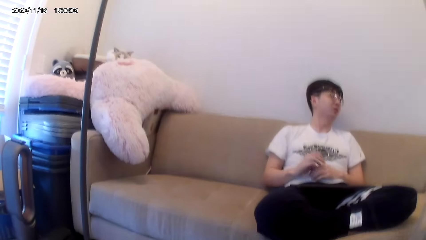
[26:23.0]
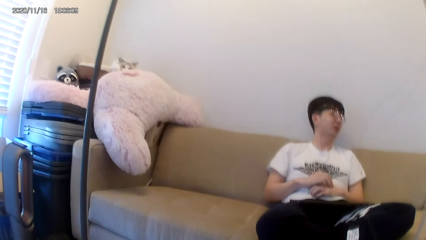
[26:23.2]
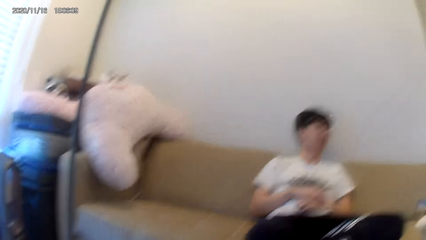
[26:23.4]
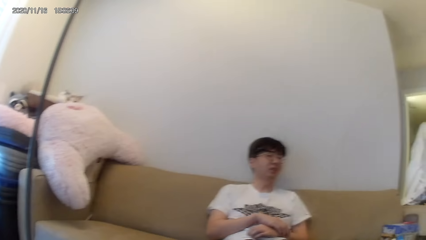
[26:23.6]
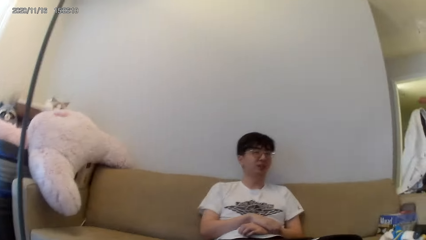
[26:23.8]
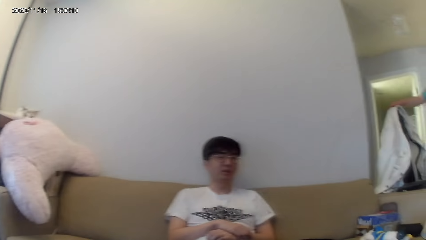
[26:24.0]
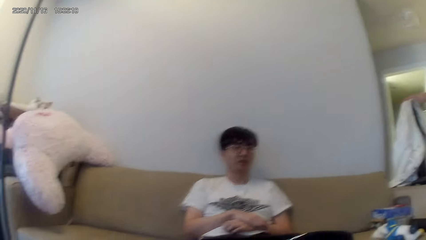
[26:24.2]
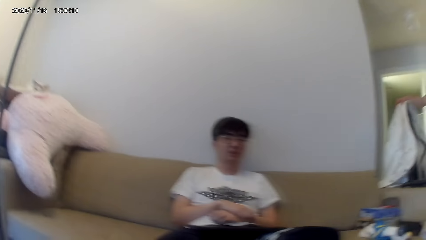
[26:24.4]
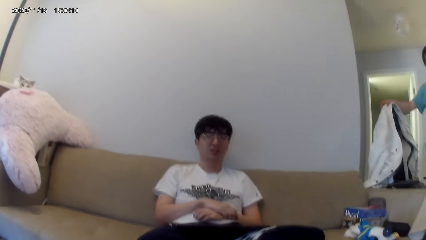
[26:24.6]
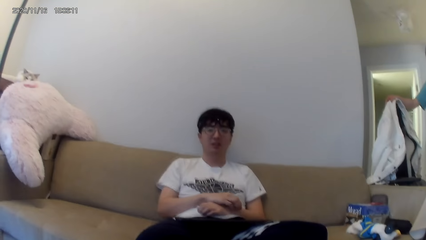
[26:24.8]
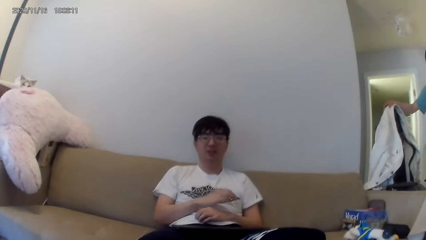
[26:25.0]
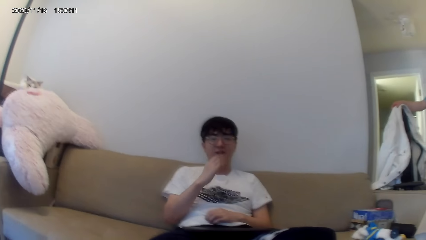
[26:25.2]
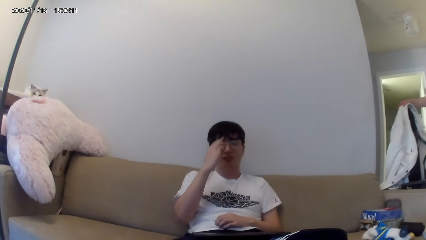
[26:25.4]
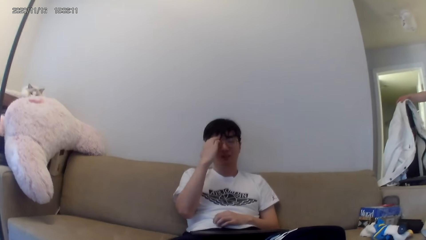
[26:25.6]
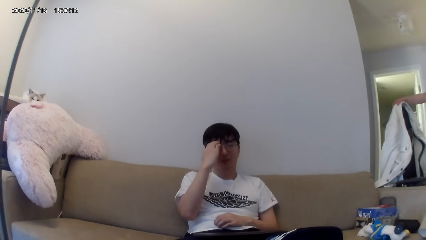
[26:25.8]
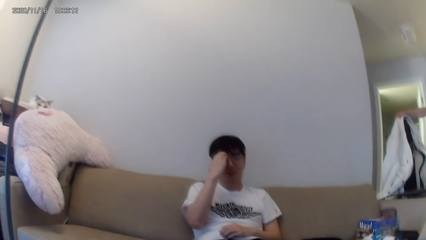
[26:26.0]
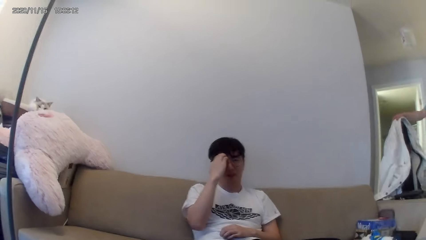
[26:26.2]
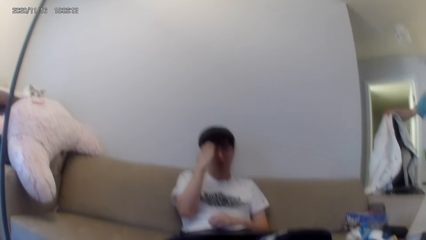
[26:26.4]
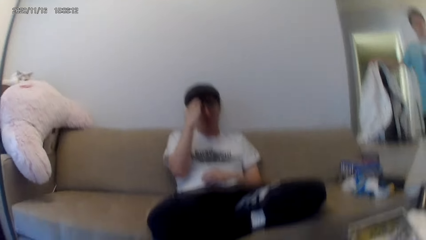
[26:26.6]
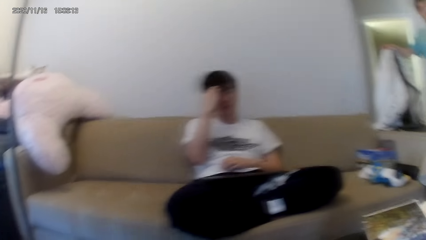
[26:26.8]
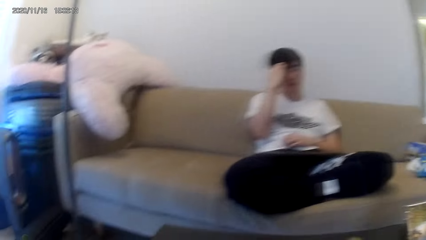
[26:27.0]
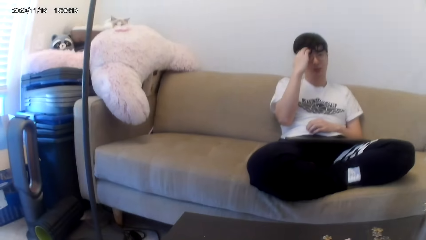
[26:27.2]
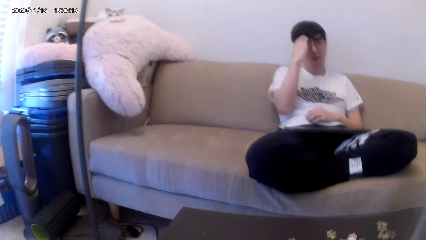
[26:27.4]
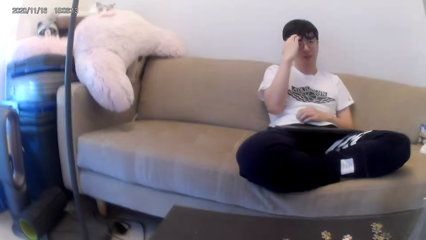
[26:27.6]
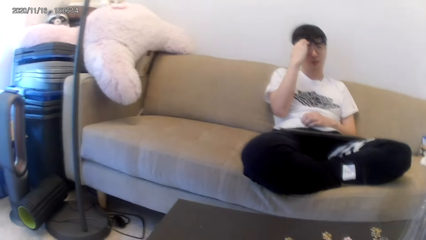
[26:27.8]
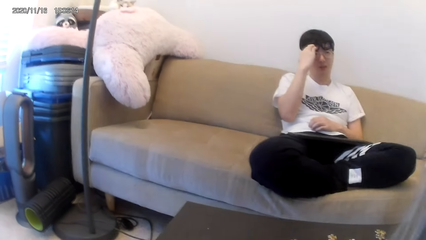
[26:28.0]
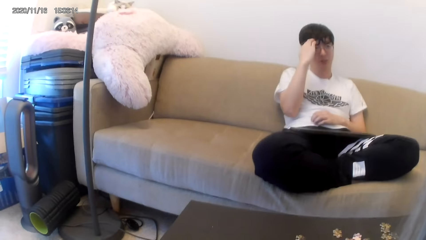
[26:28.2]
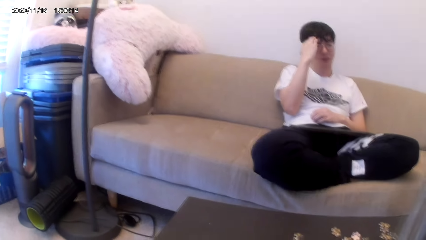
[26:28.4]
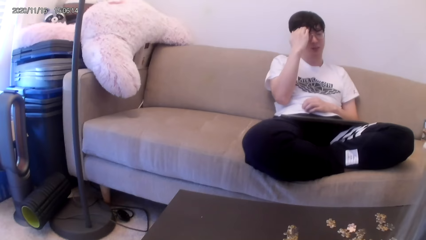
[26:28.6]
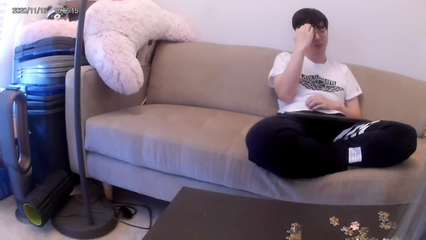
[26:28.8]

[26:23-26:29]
The camera wearer dialogues with a person.

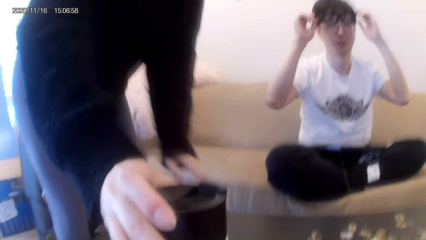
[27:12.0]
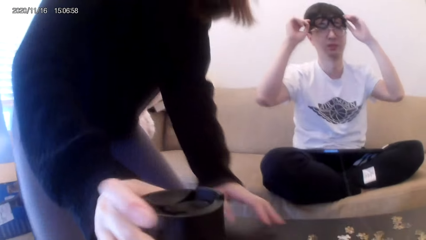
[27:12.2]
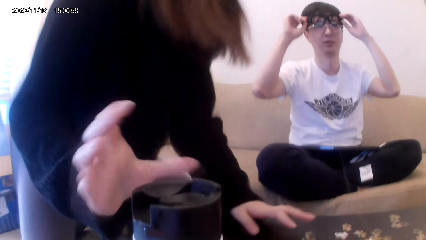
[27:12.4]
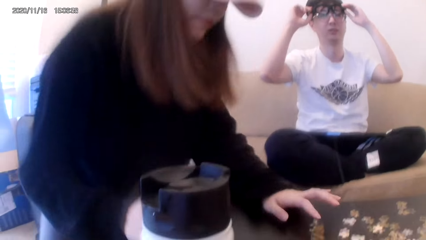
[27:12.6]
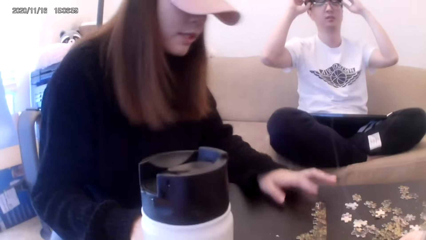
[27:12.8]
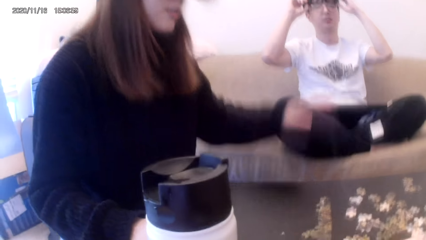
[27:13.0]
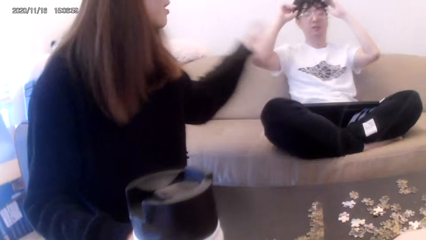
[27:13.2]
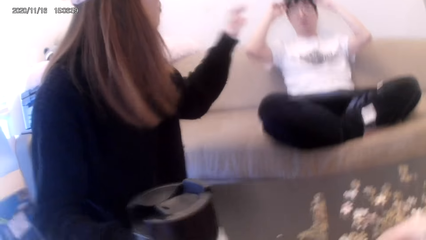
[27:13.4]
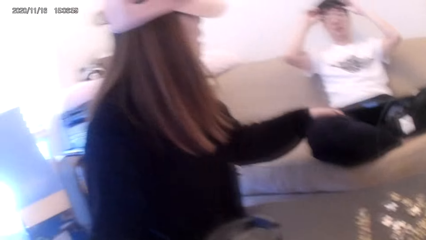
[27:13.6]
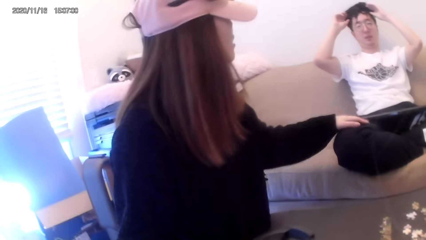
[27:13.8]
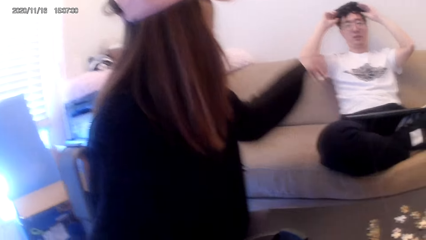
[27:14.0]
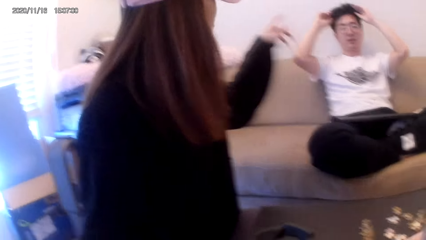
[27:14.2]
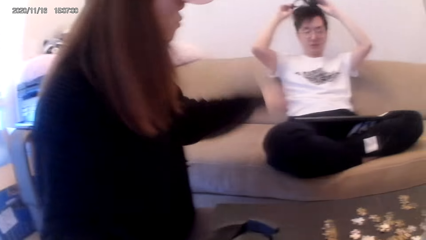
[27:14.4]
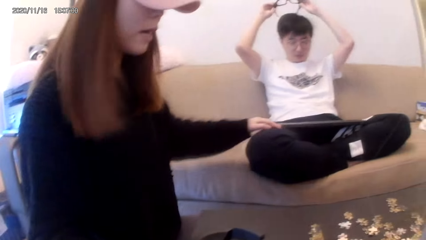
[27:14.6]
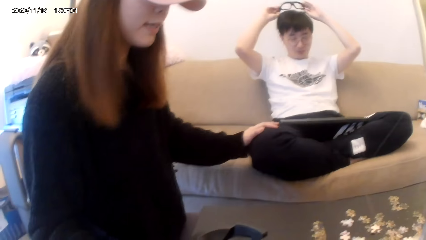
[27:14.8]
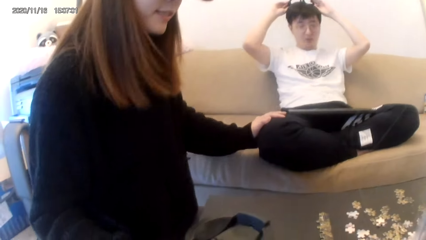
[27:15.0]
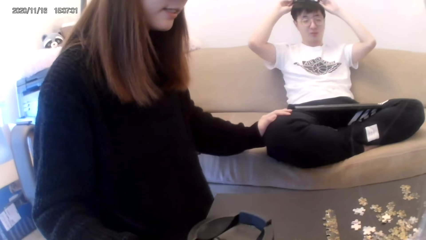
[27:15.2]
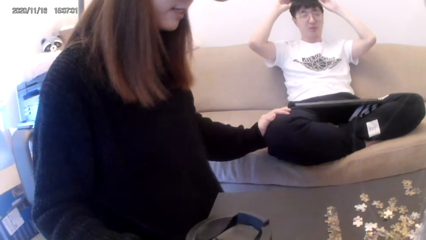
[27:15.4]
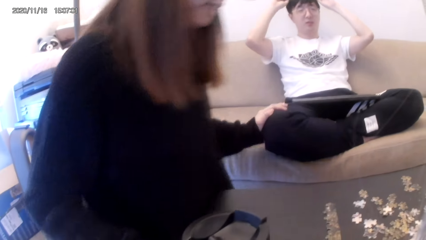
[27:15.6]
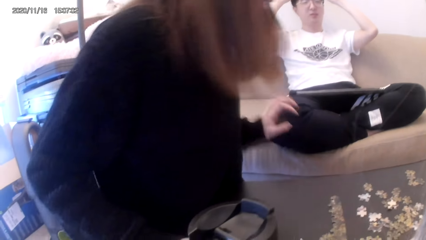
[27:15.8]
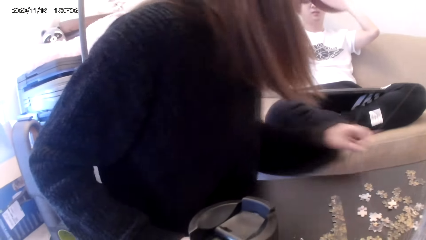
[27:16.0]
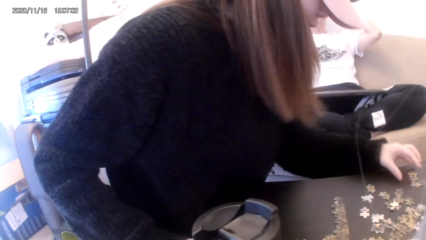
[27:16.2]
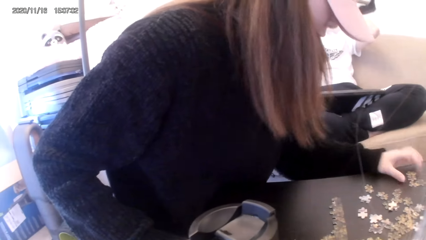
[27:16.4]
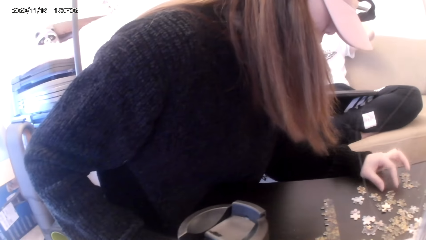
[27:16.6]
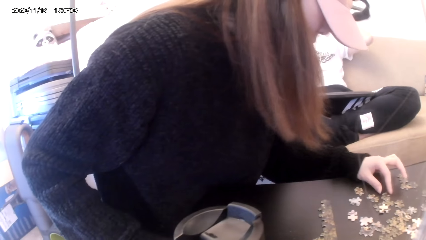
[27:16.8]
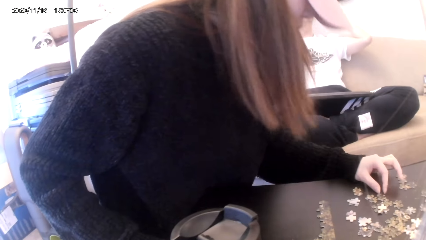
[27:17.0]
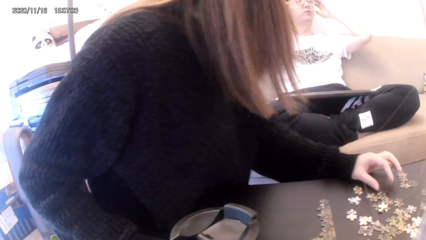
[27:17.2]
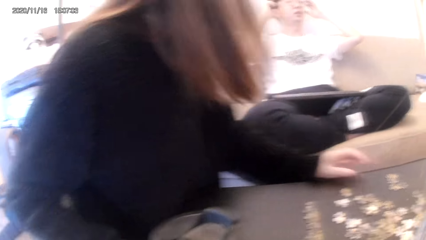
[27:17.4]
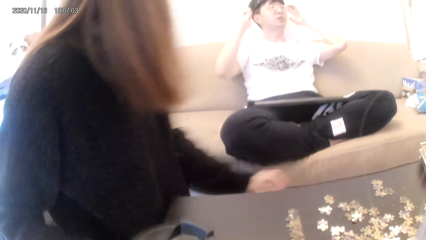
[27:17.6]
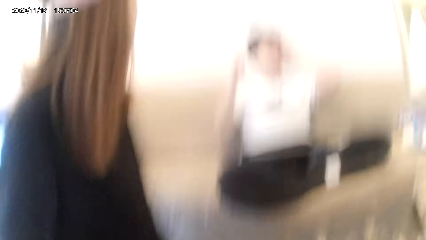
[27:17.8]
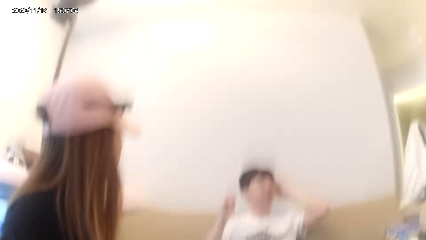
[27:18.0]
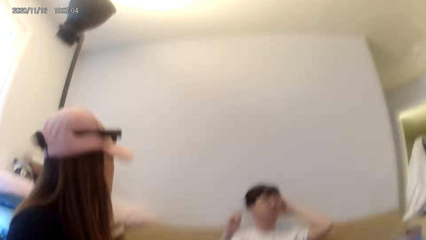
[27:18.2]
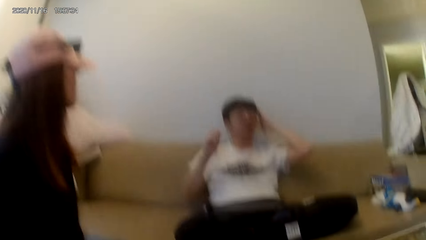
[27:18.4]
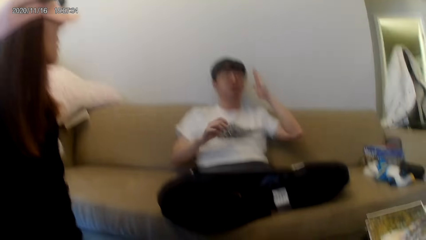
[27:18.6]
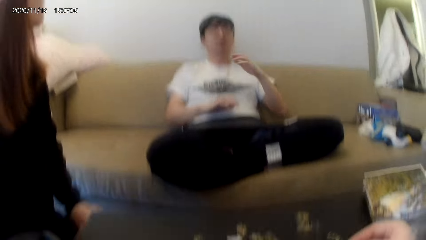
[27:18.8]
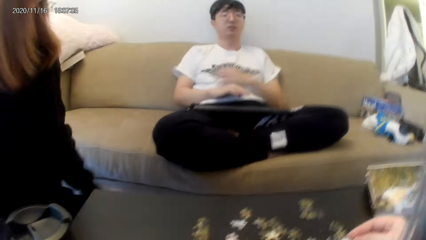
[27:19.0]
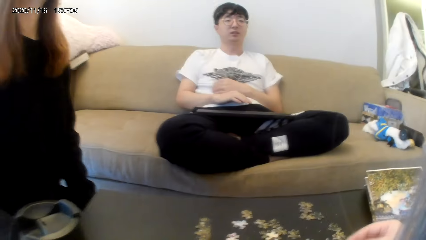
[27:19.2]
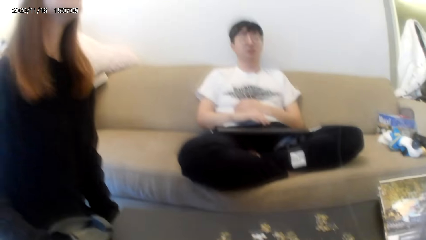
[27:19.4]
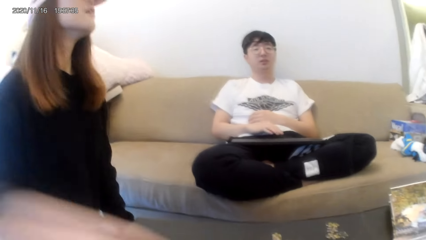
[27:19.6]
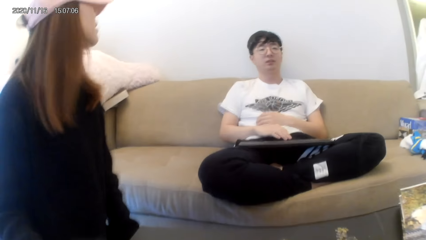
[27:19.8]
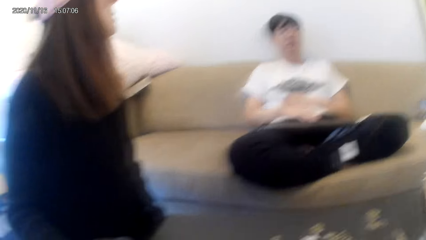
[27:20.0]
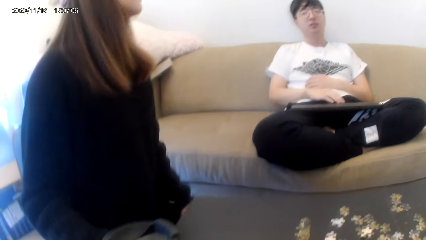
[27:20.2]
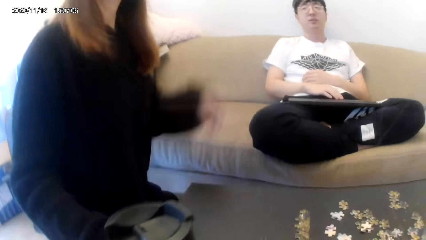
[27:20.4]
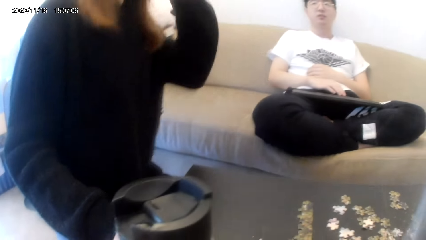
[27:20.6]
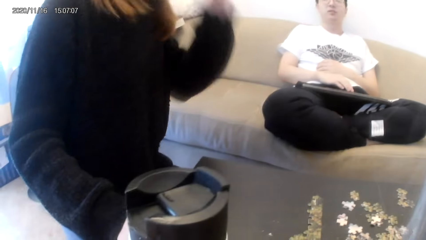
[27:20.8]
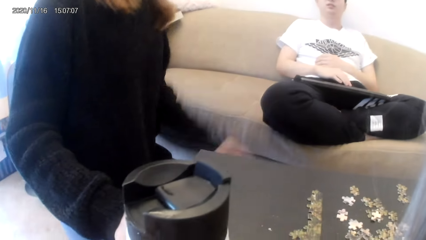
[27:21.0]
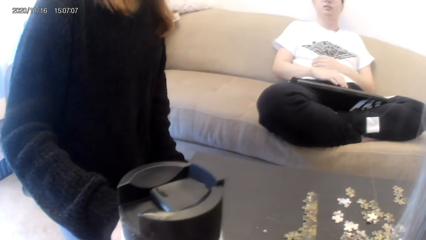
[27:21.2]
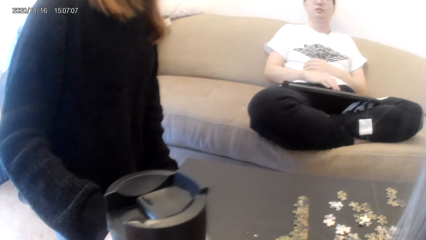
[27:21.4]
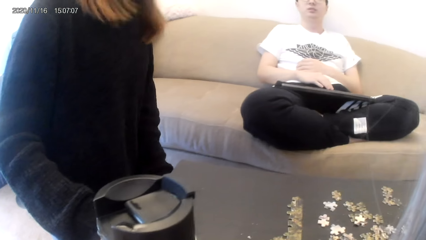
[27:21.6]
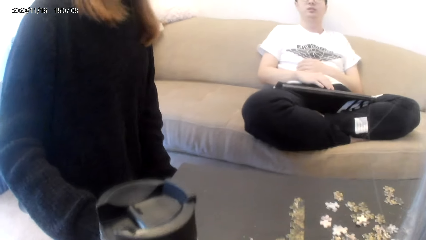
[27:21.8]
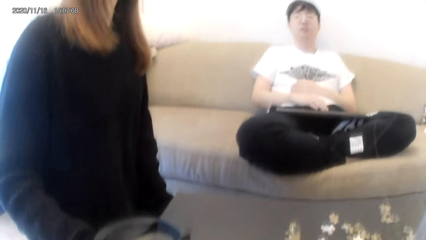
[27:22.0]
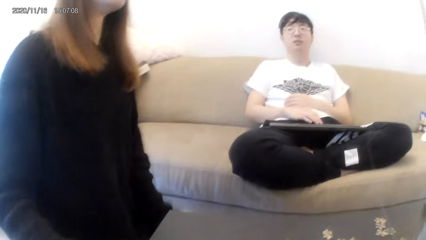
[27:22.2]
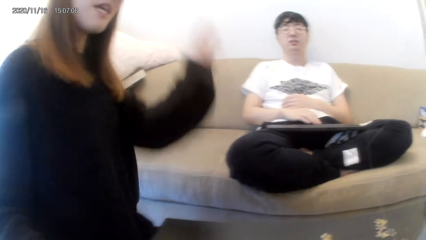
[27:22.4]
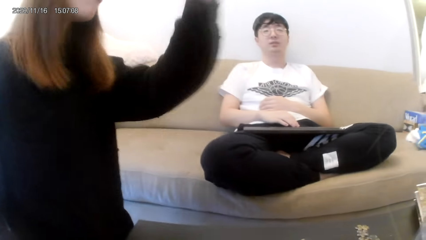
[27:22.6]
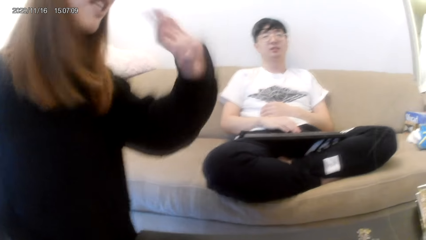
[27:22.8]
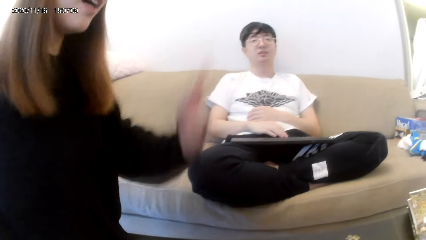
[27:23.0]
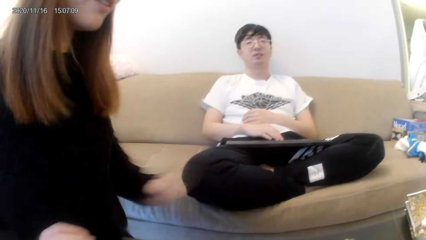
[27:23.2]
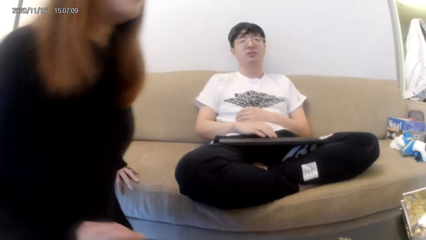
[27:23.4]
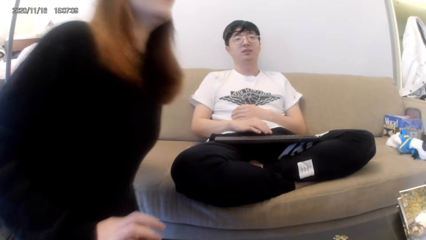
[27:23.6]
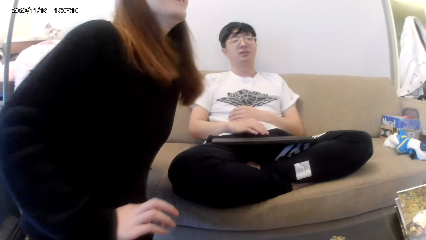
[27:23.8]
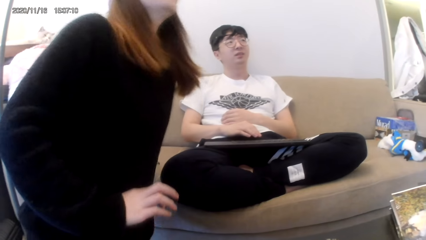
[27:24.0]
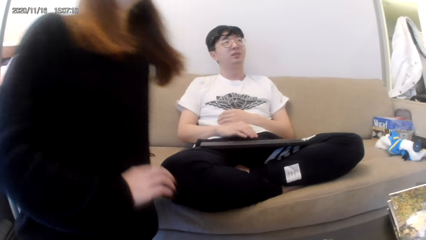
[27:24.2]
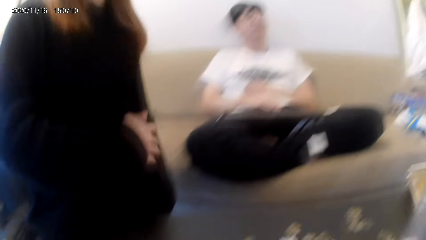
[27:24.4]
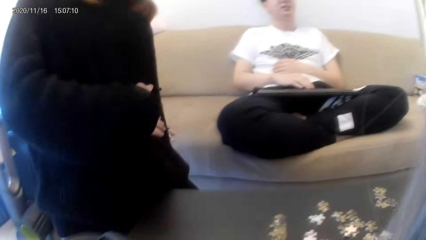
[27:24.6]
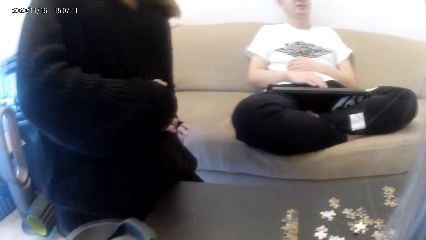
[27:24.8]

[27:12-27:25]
The camera wearer looks around the house. A woman touches the puzzle pieces.
